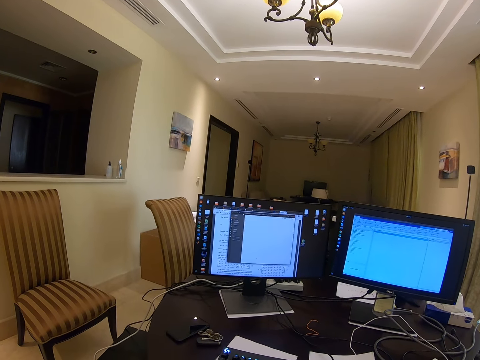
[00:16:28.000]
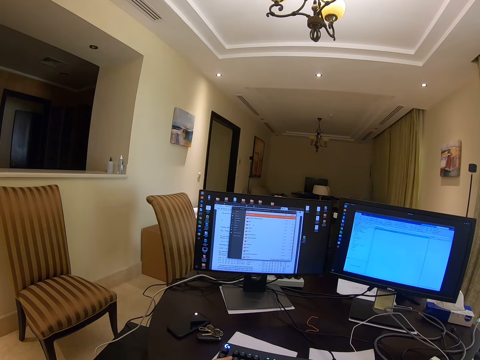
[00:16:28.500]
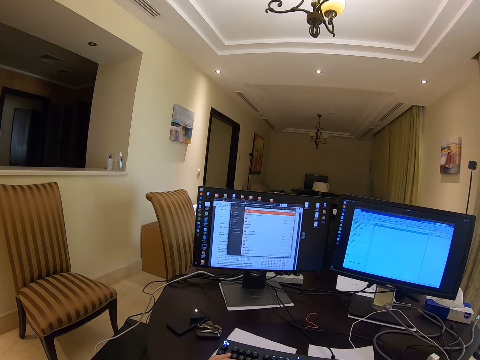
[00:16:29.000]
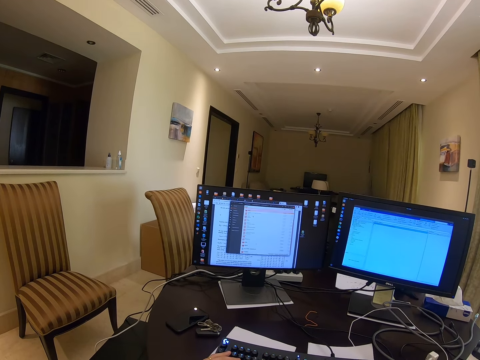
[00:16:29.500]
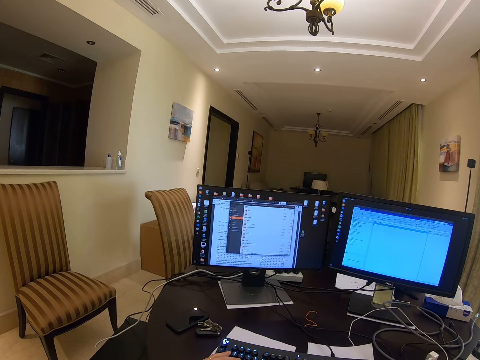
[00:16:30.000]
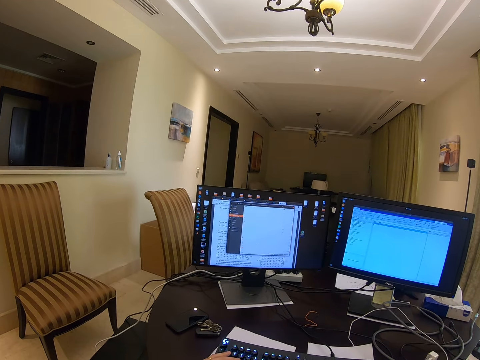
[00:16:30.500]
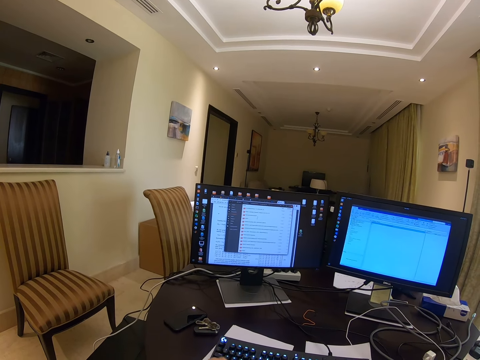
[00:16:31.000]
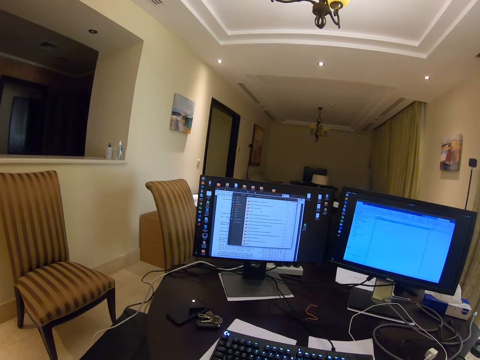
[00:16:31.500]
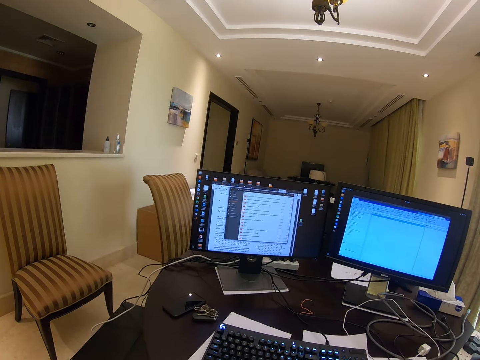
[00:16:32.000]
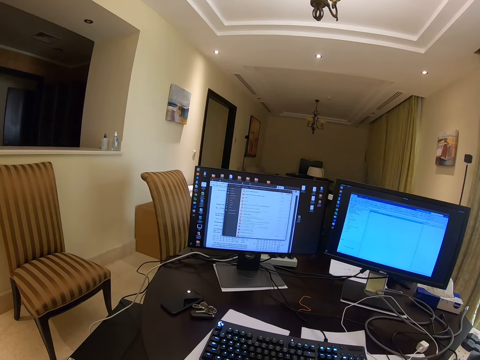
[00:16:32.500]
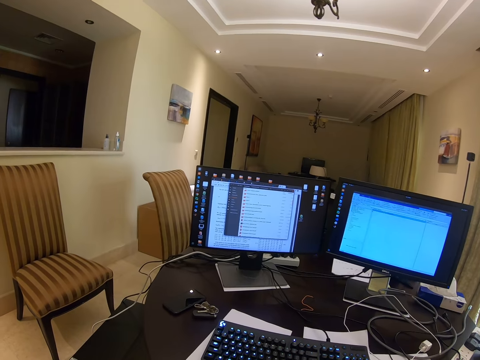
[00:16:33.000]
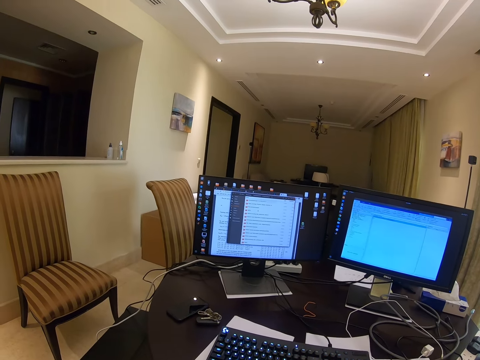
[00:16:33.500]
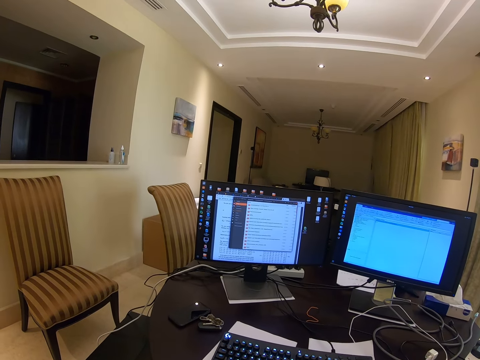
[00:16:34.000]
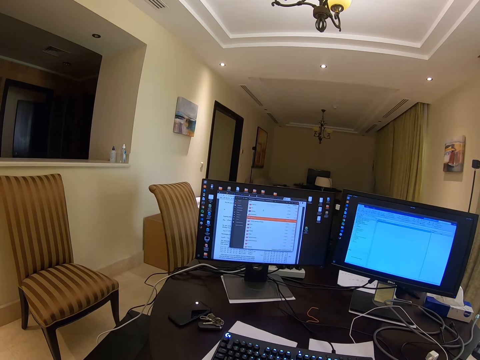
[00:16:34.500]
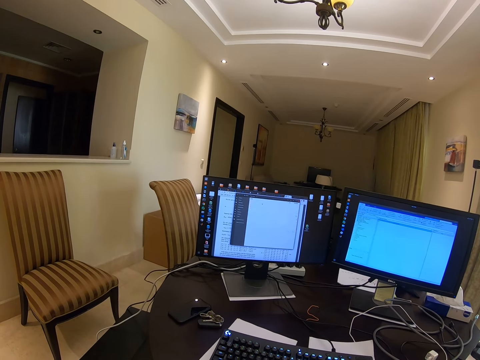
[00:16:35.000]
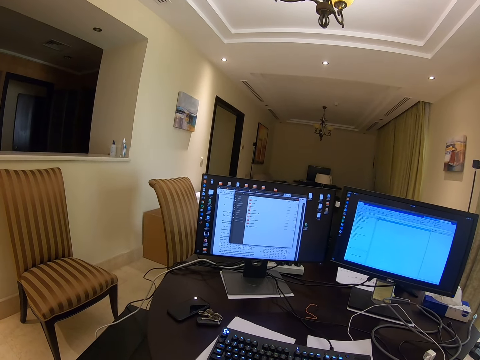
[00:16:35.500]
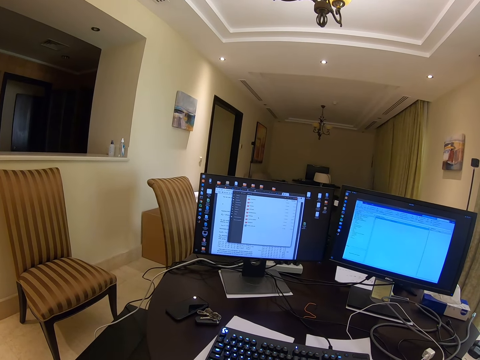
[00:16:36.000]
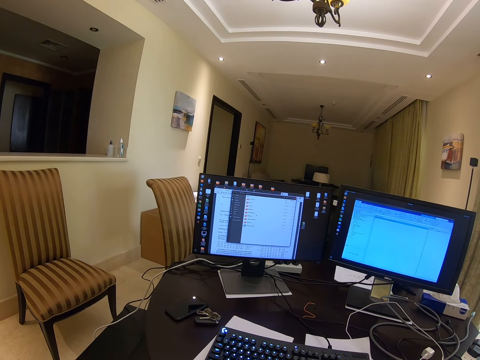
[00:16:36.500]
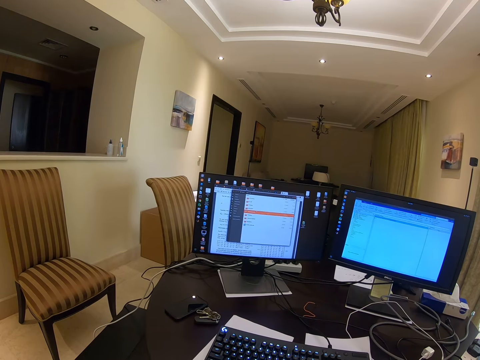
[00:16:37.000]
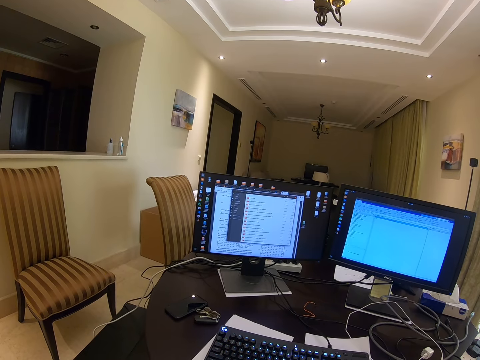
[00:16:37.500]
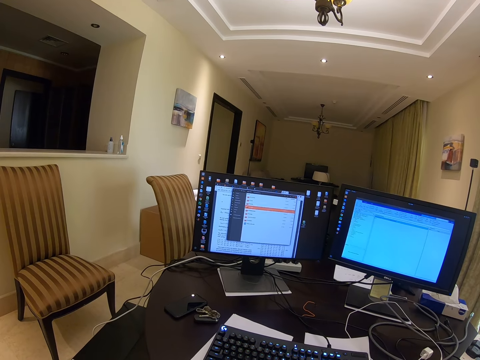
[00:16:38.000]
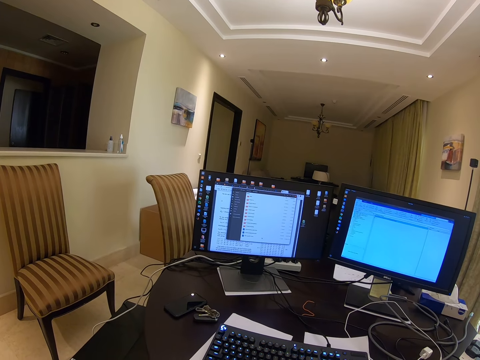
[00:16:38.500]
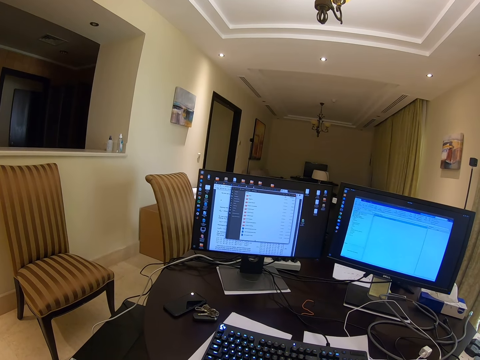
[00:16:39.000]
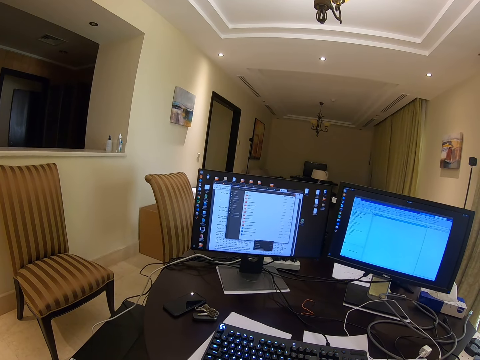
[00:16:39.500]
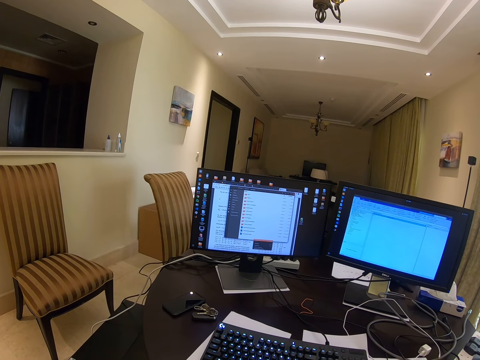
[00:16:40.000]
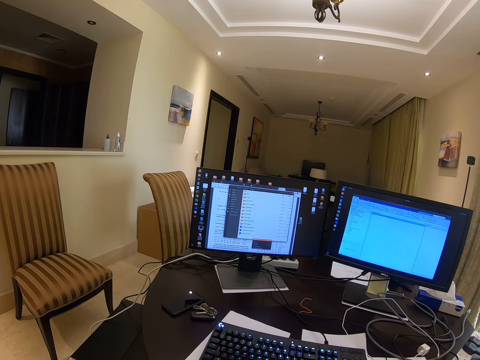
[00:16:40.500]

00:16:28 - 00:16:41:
The camera wearer touches the keyboard. They look at the background.

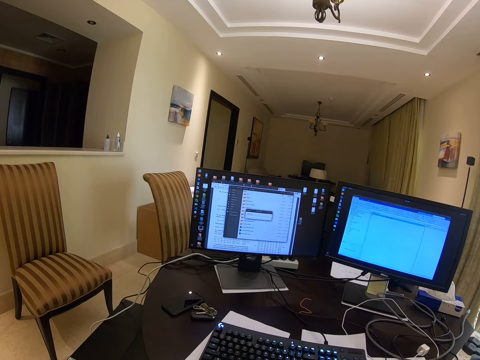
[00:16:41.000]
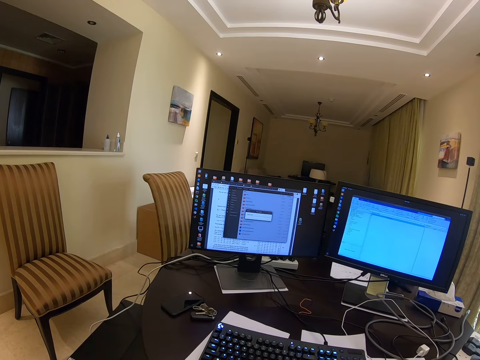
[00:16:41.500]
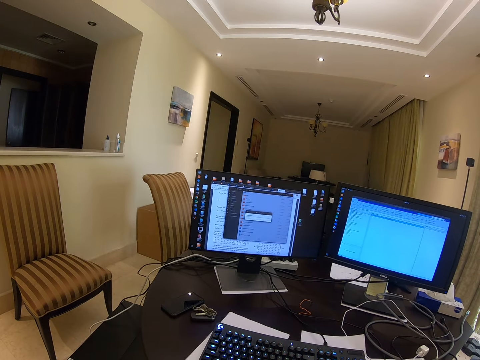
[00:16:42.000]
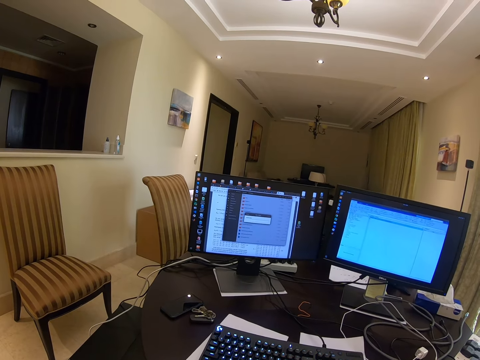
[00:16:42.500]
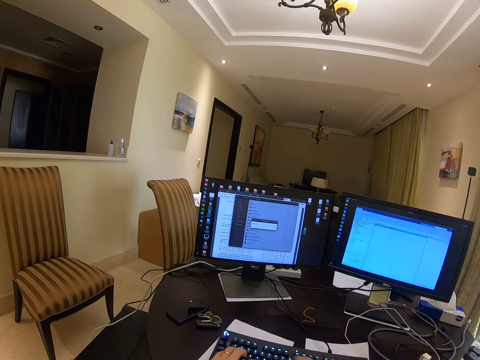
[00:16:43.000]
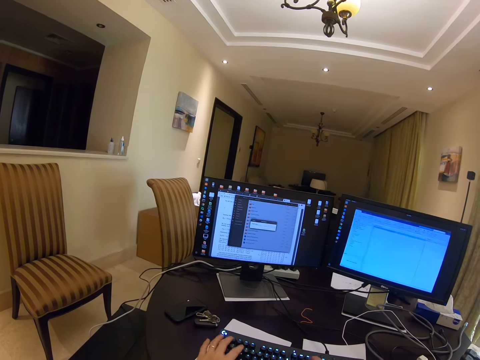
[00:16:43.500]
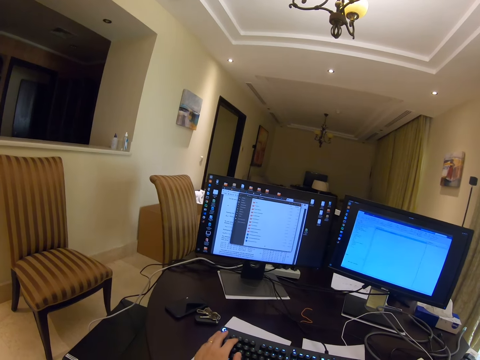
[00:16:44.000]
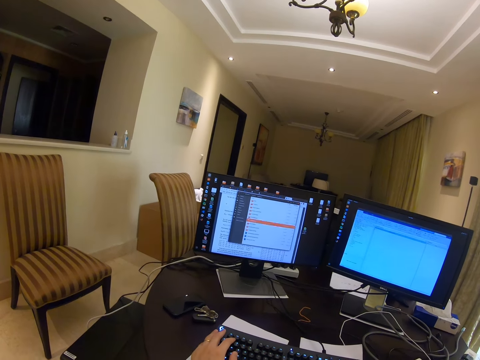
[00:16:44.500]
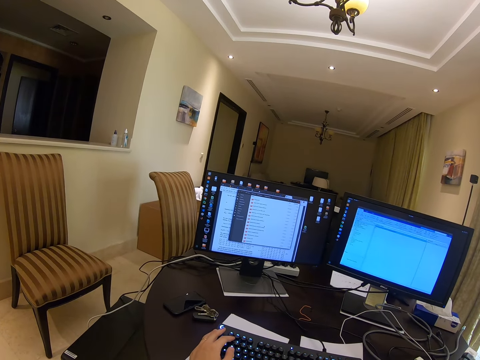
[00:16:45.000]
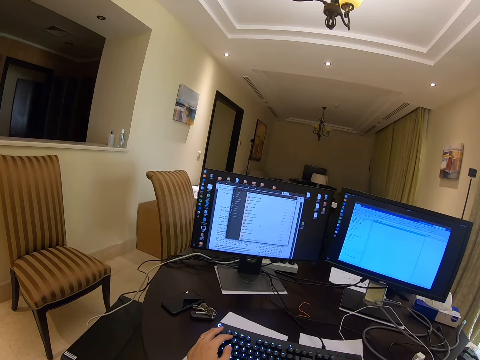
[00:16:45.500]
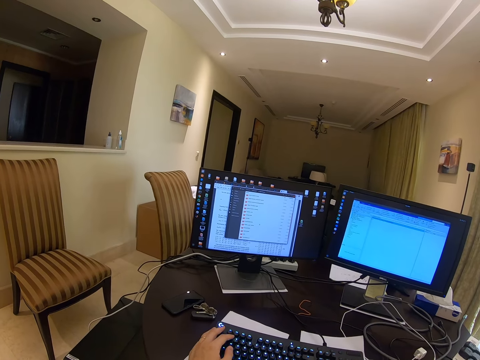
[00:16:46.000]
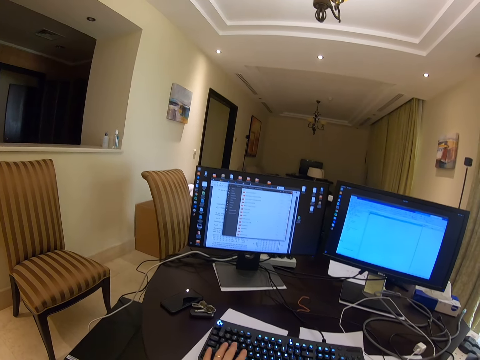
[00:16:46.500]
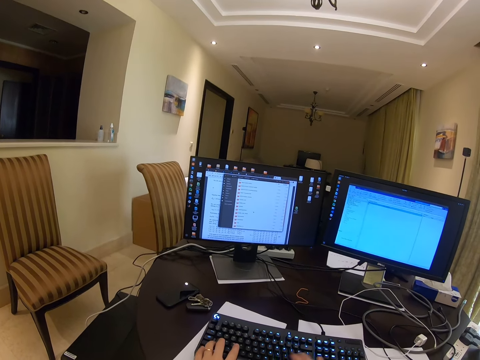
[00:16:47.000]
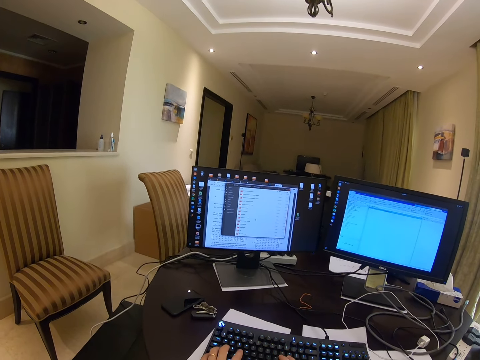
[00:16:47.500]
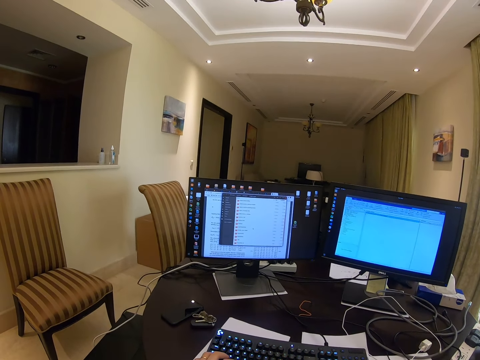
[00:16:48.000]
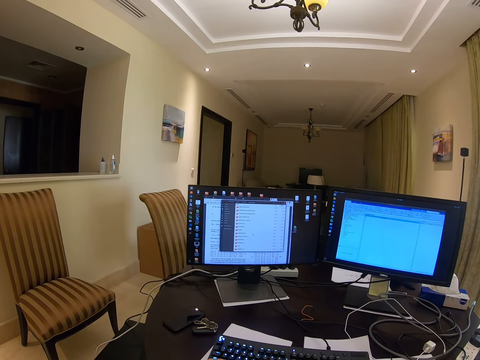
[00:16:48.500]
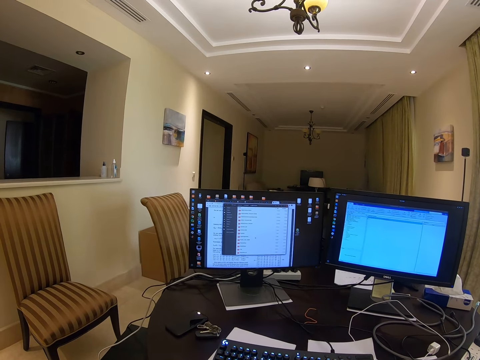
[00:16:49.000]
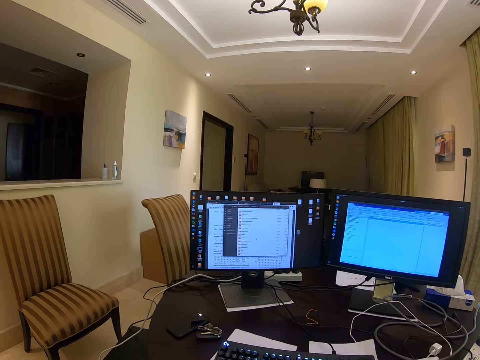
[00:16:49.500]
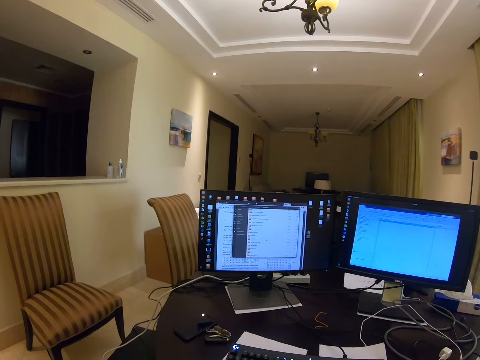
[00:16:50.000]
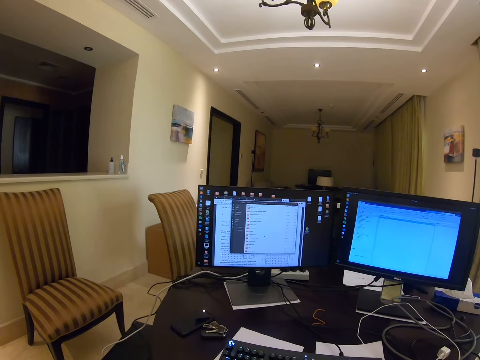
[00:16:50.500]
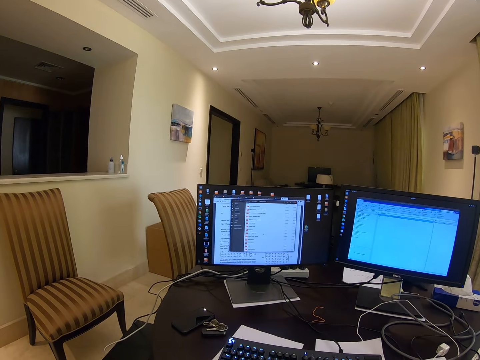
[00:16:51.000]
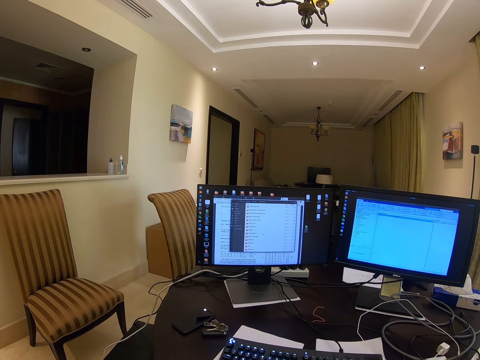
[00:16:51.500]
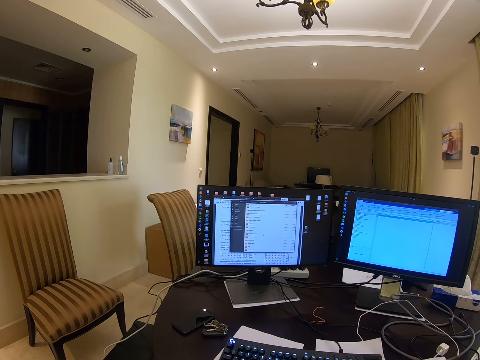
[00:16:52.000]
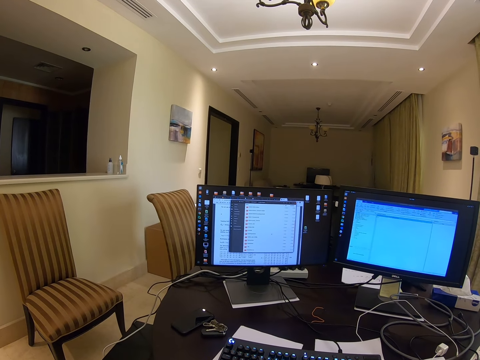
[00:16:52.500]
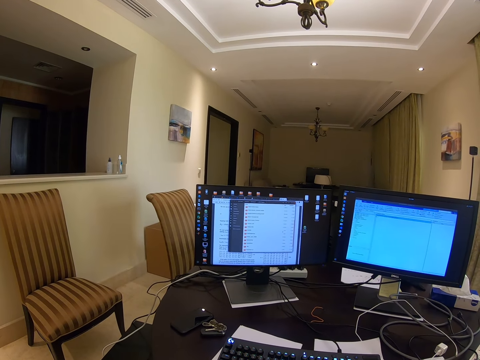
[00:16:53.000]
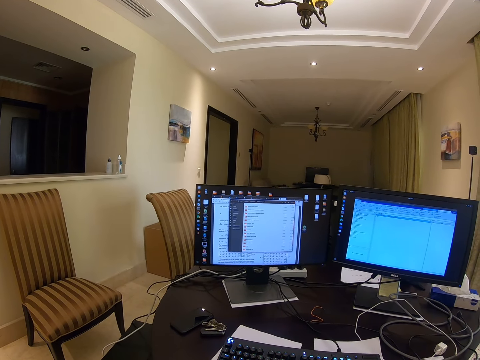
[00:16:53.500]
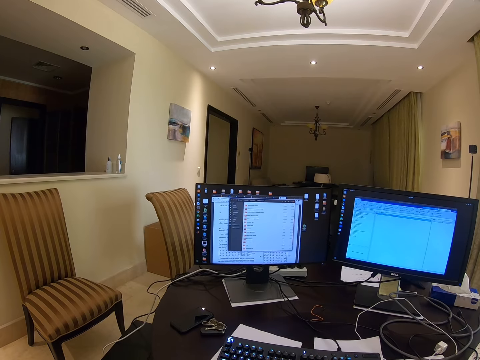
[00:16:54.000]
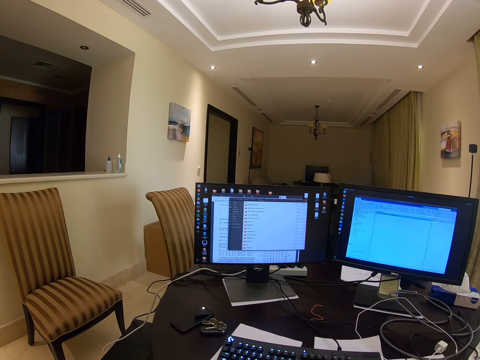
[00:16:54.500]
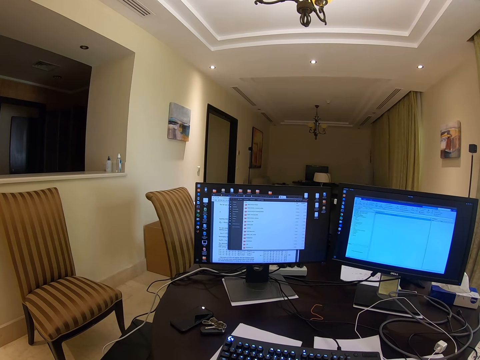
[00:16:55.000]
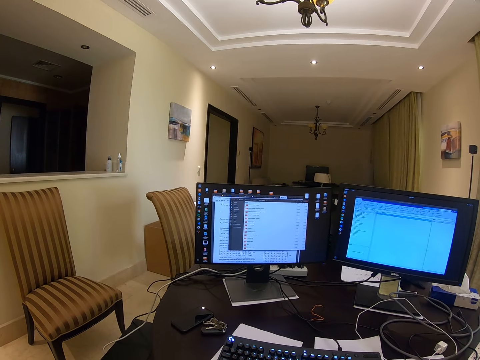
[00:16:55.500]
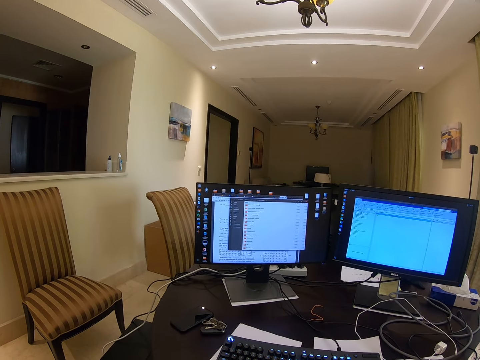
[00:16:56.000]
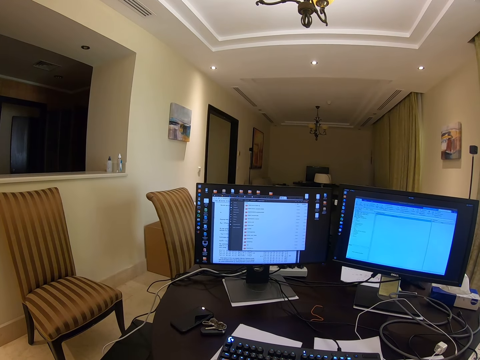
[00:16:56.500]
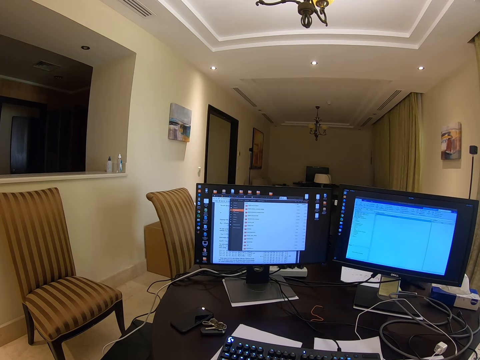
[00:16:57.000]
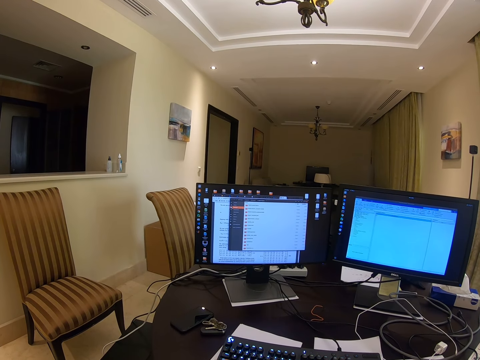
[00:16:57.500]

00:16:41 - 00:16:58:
The camera wearer types on the computer. They use a mouse on the computer. They type using the keyboard. They look at the background. They use the mouse on the computer. They use the computer.
